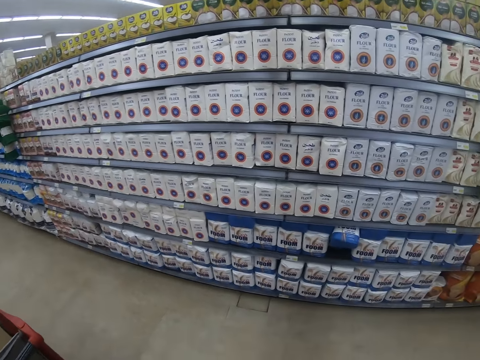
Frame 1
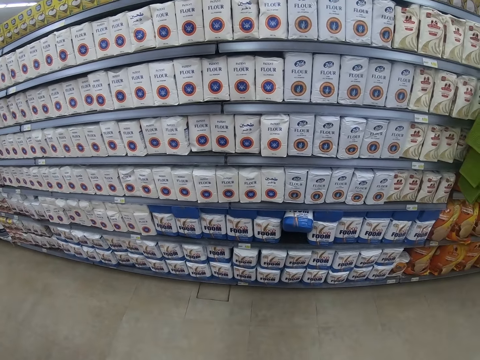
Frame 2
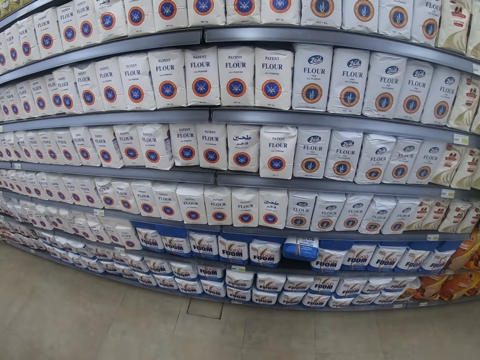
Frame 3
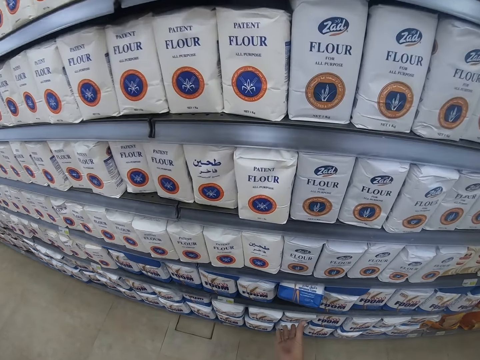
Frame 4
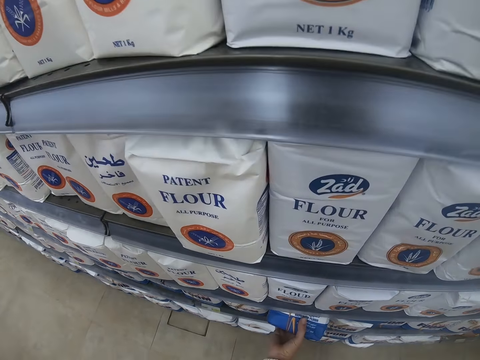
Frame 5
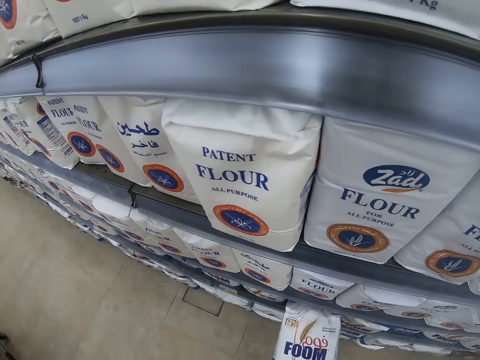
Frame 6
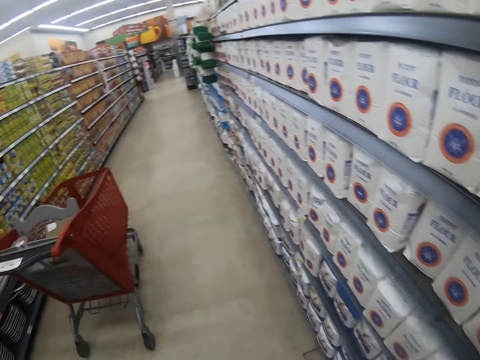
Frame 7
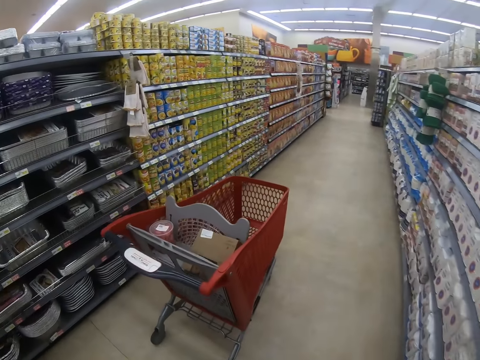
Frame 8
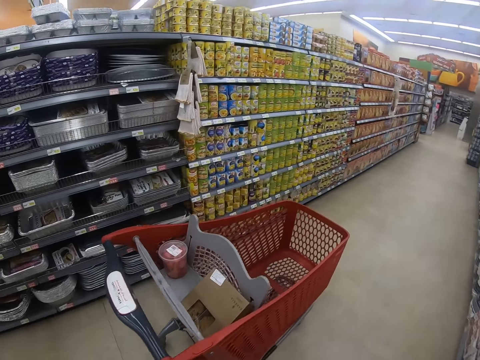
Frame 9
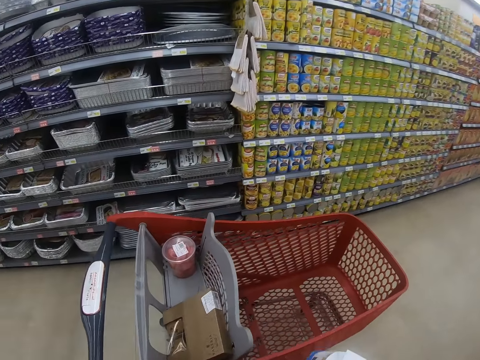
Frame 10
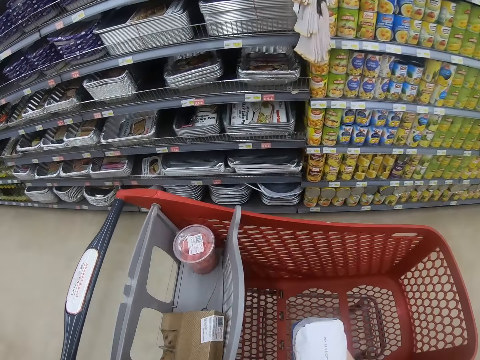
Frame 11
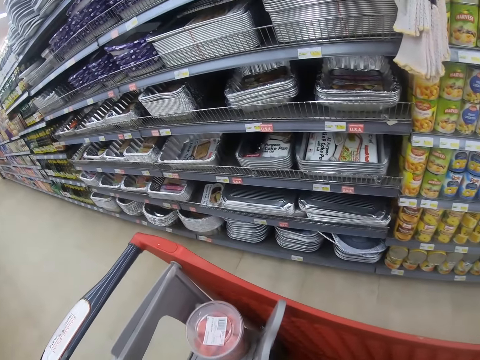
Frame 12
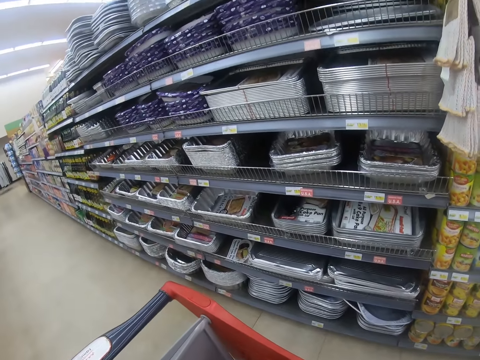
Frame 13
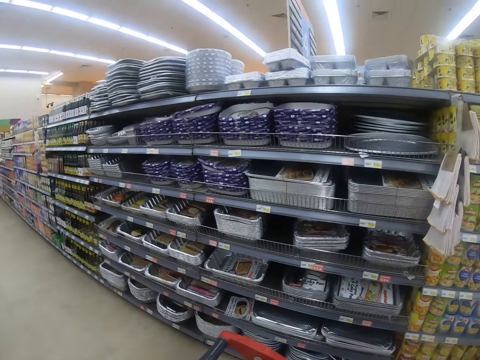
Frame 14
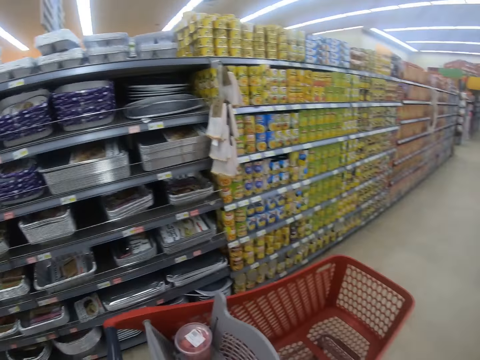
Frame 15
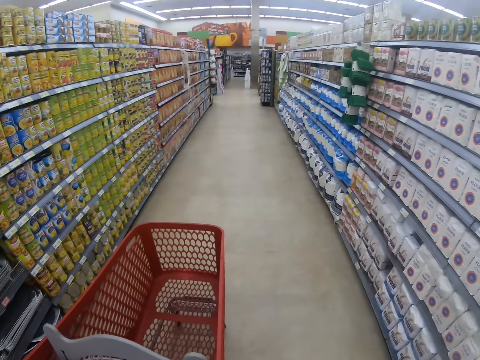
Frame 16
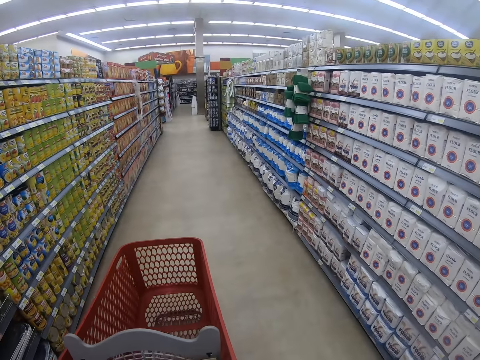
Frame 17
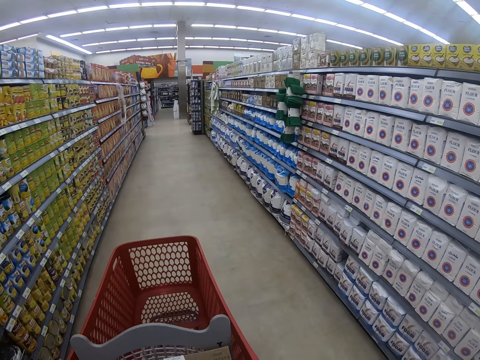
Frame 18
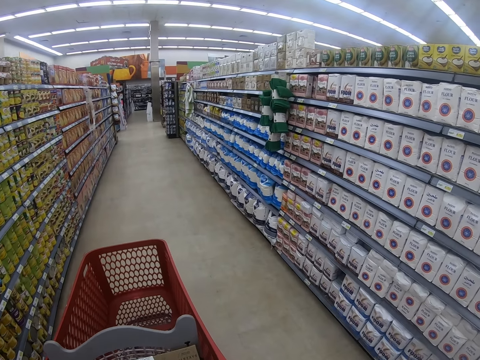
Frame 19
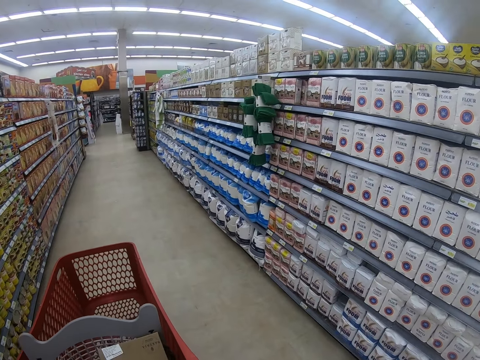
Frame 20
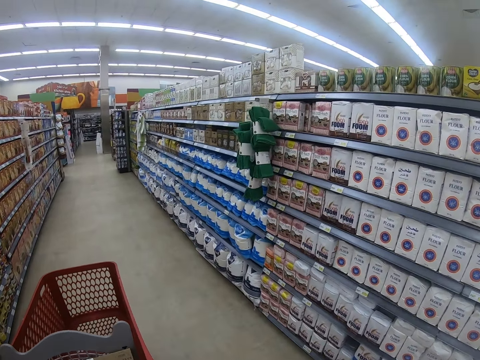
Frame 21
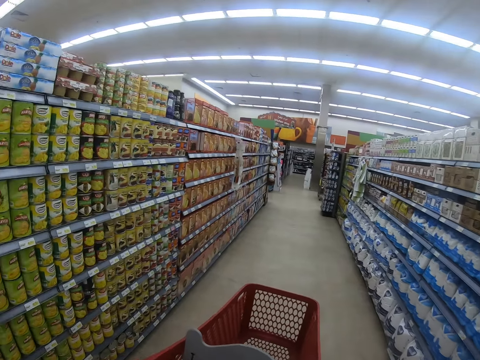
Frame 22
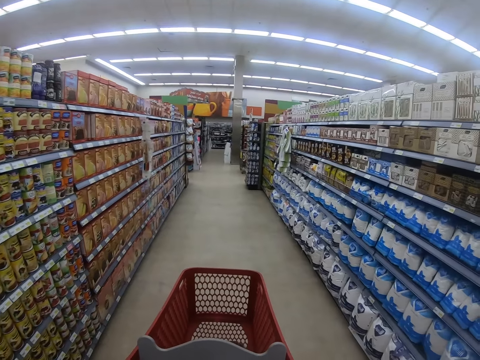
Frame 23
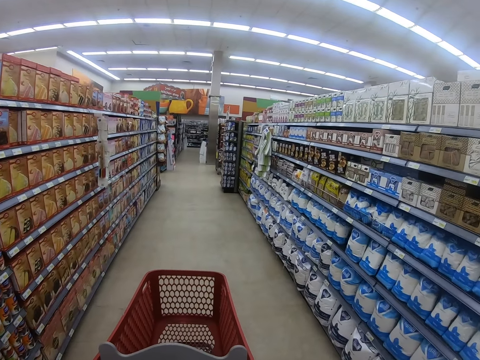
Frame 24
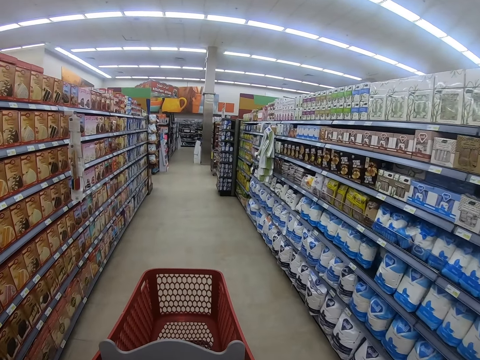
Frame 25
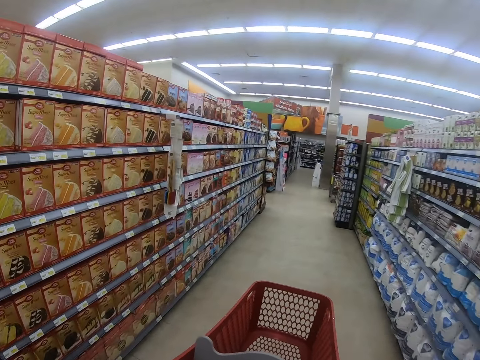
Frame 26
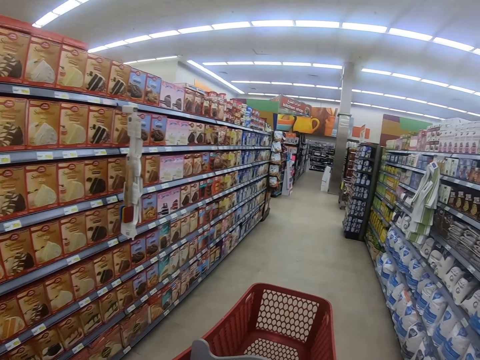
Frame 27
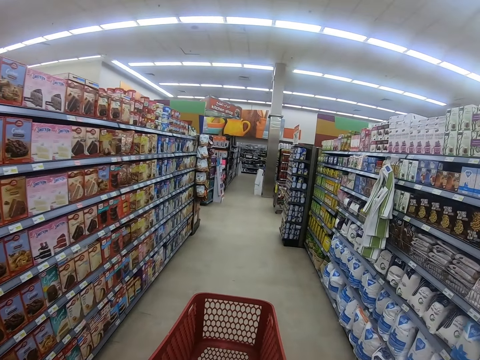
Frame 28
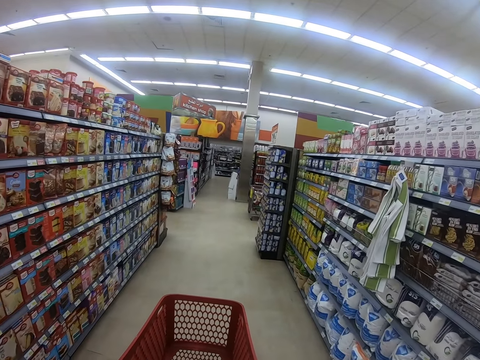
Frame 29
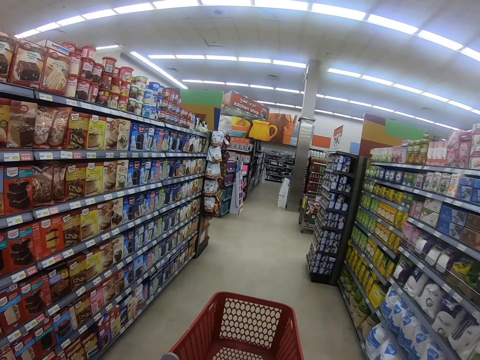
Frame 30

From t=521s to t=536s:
The camera wearer looks at the shelf. They pick flour from the supermarket shelf. They step forward and walk around the supermarket. They place the flour inside the trolley and look around the supermarket shelves. They push the trolley. They pull the trolley, look around the supermarket shelves and walk around the supermarket.

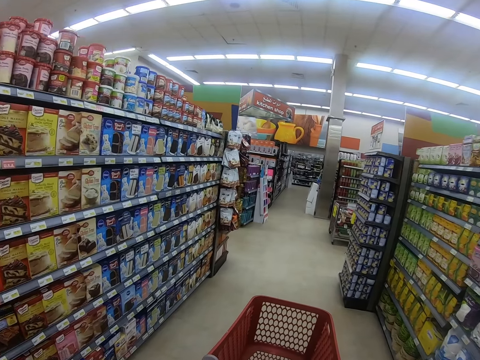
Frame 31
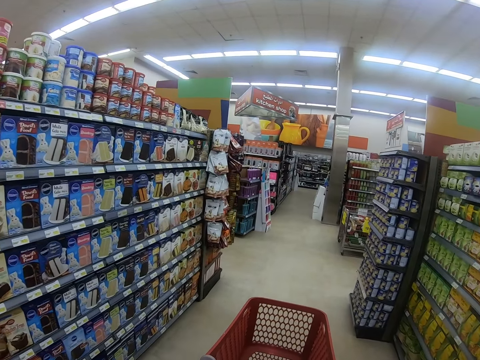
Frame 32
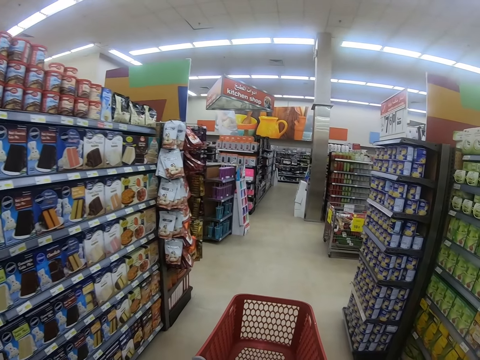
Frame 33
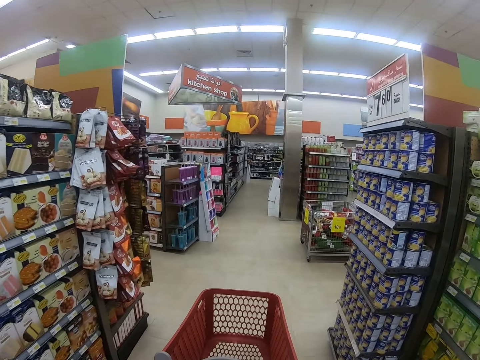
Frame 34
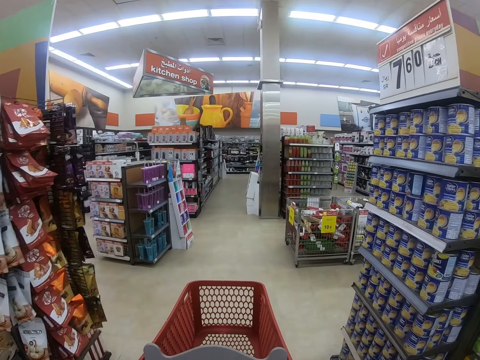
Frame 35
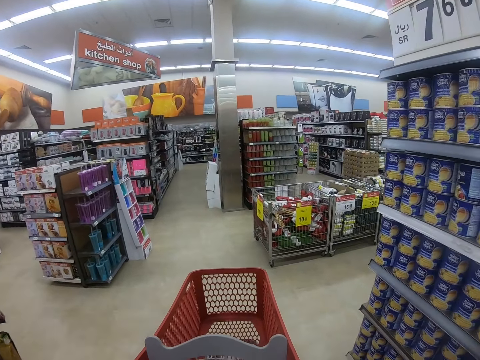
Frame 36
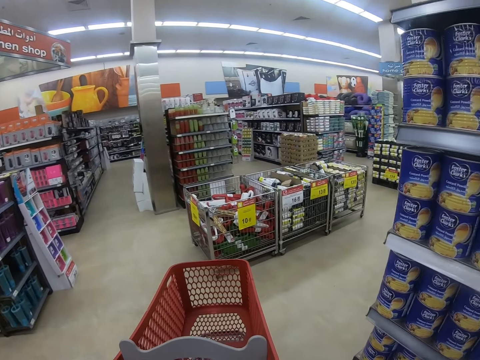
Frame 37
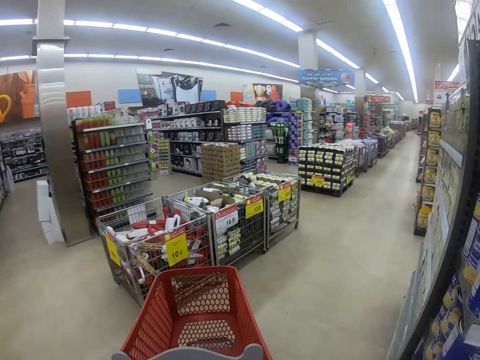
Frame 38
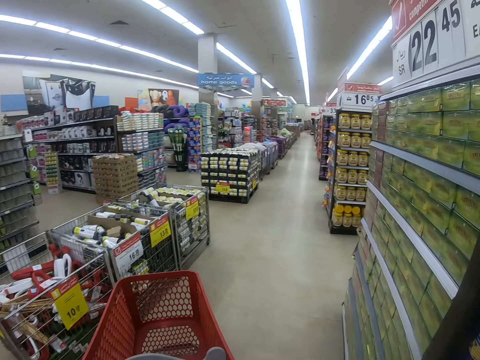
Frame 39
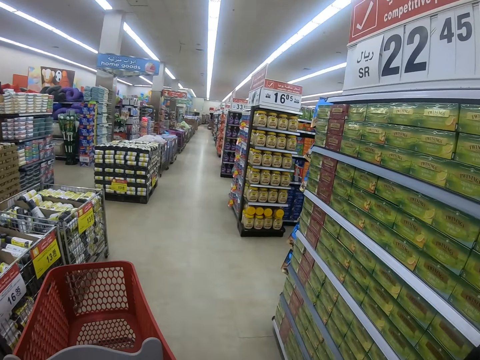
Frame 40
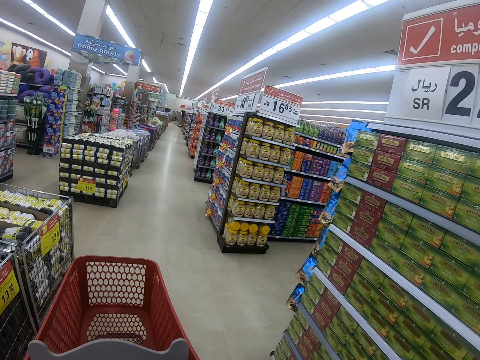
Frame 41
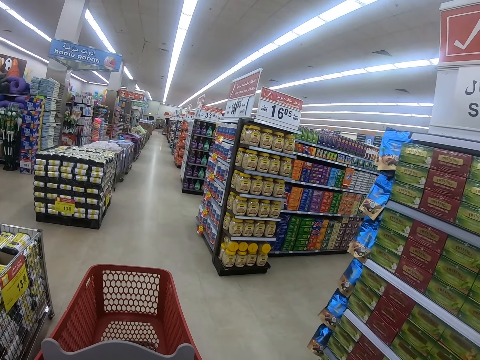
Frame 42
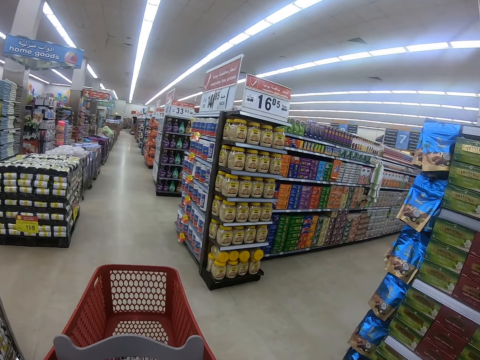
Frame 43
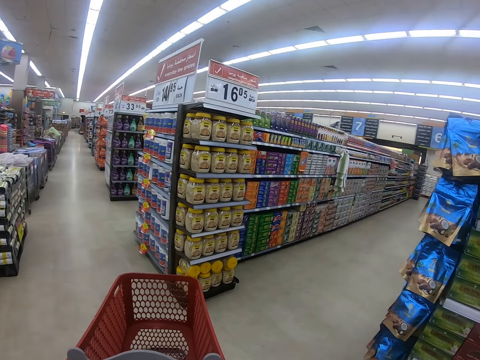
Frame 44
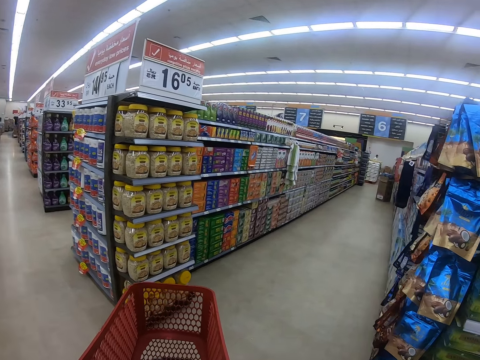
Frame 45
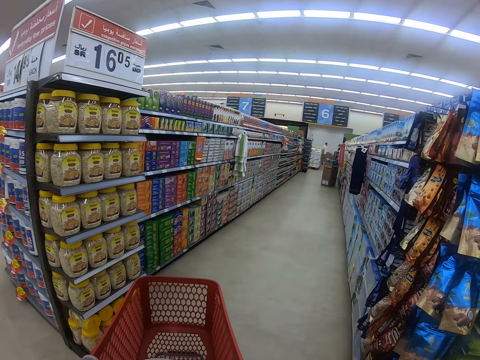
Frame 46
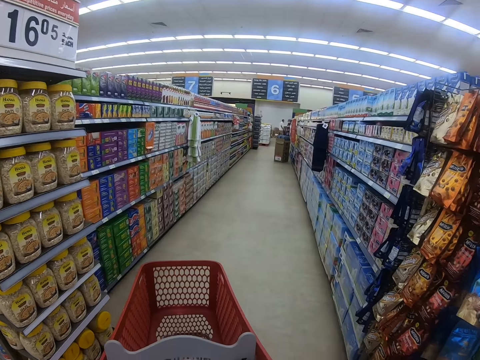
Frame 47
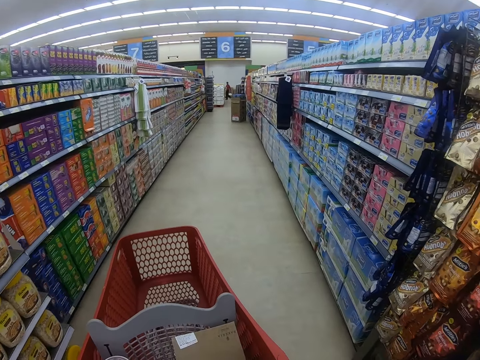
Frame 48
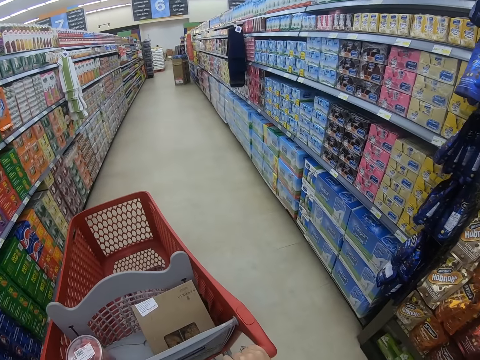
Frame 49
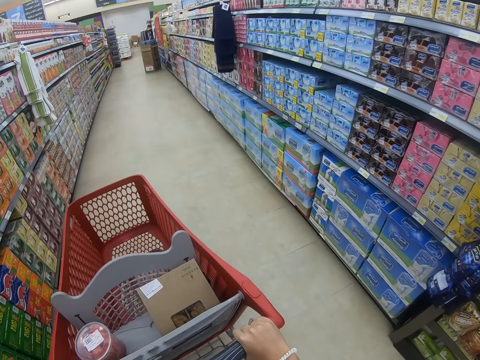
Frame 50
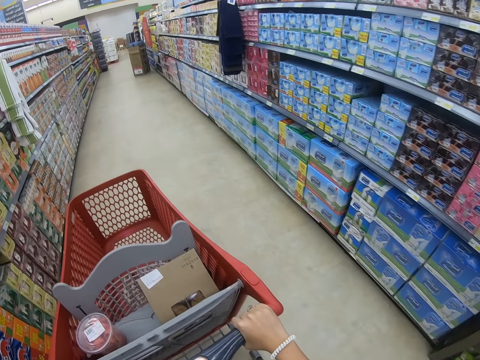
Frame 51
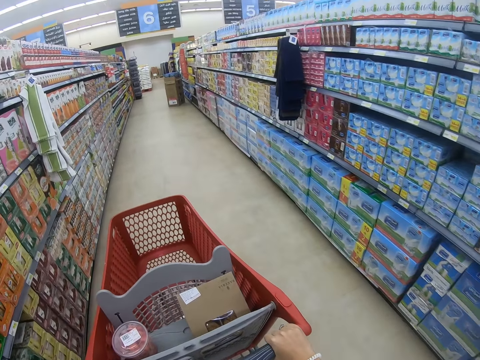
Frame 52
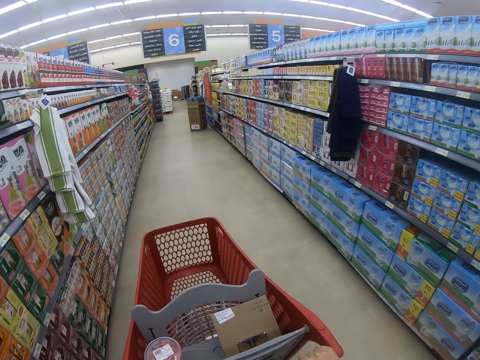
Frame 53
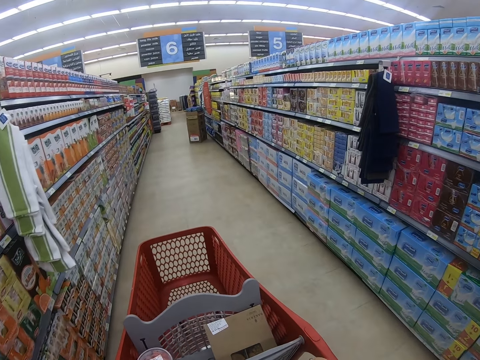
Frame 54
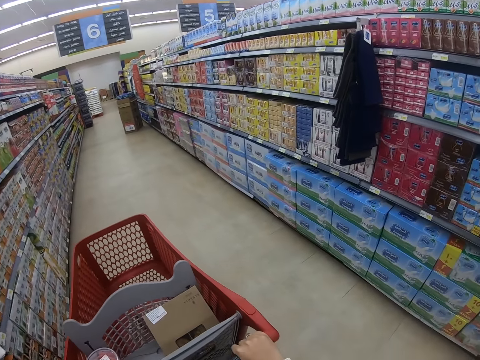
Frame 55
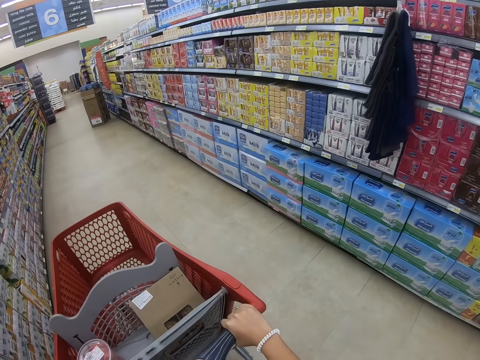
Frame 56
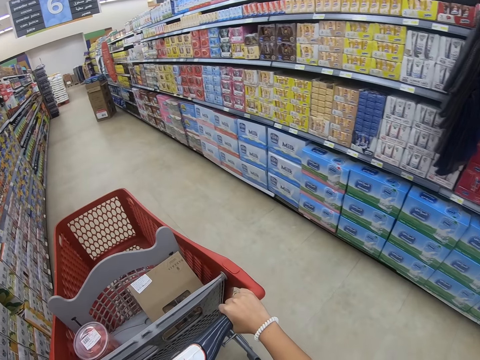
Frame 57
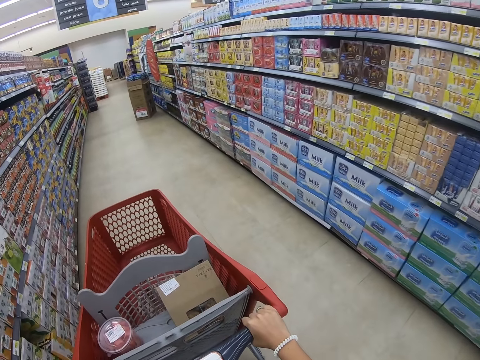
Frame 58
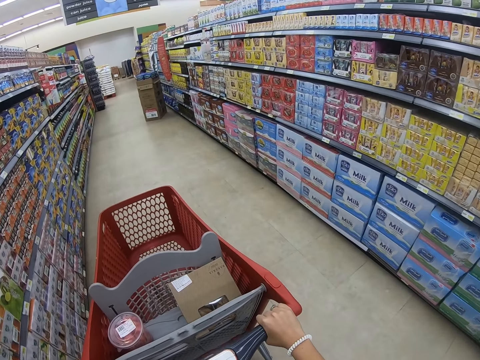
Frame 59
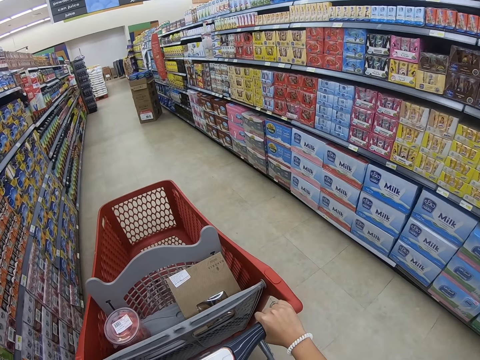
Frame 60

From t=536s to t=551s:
A man steps forward. The camera wearer pushes the trolley.
